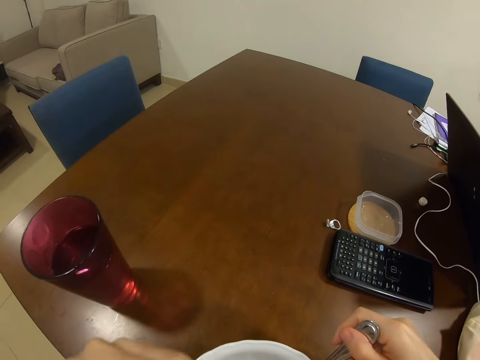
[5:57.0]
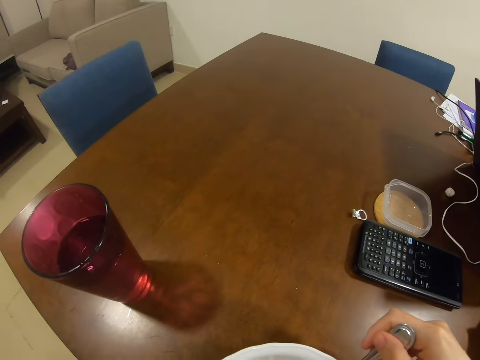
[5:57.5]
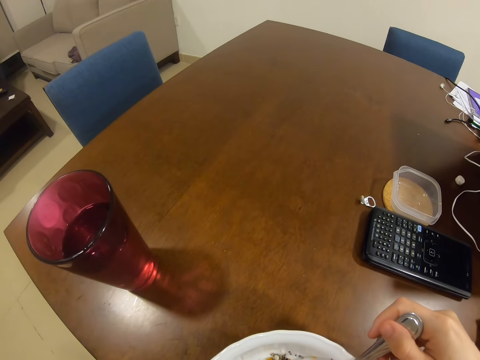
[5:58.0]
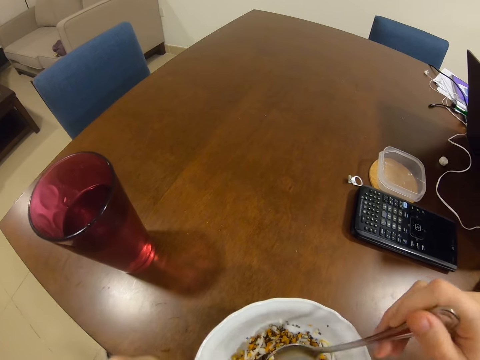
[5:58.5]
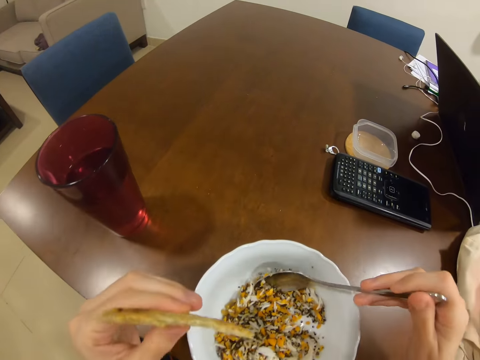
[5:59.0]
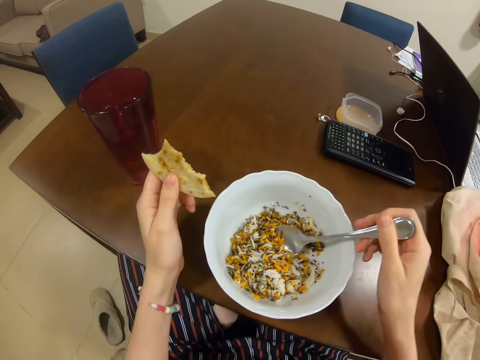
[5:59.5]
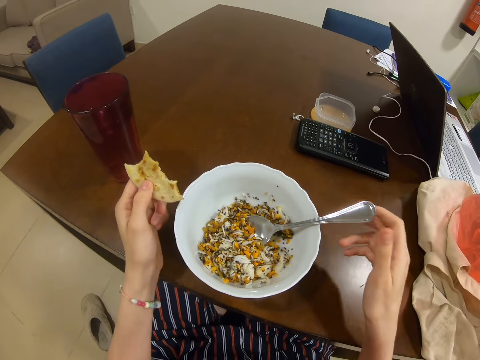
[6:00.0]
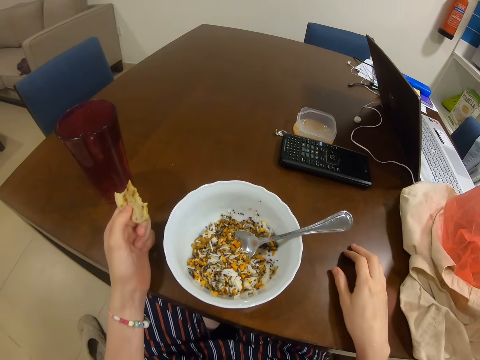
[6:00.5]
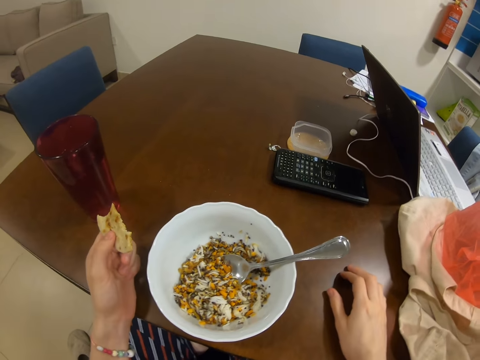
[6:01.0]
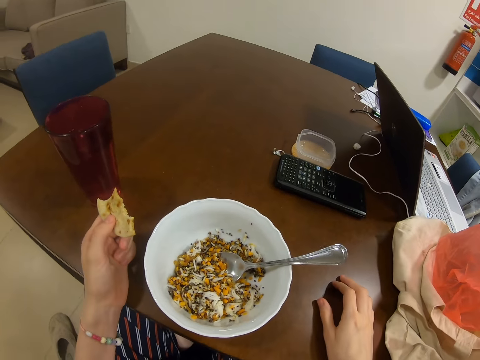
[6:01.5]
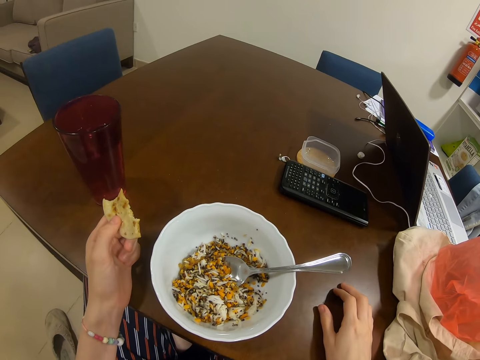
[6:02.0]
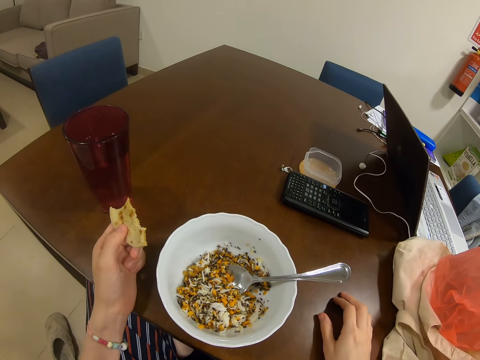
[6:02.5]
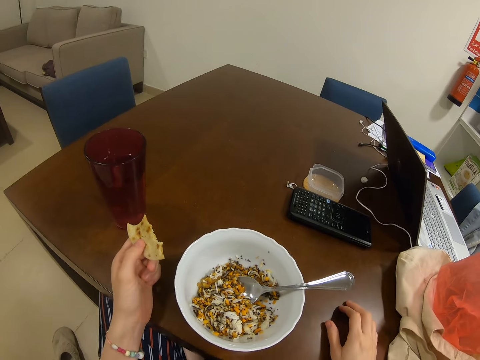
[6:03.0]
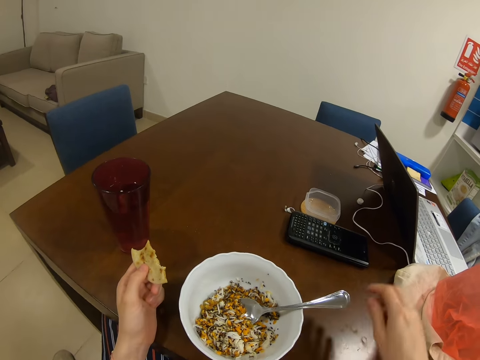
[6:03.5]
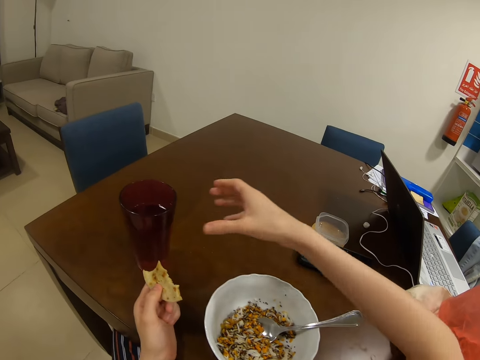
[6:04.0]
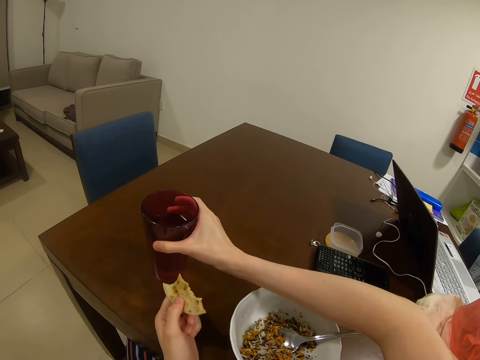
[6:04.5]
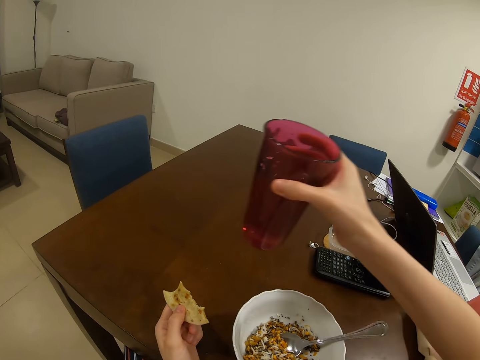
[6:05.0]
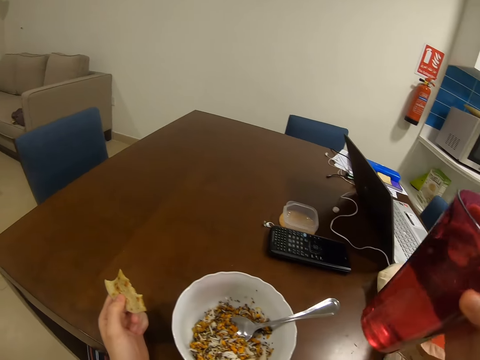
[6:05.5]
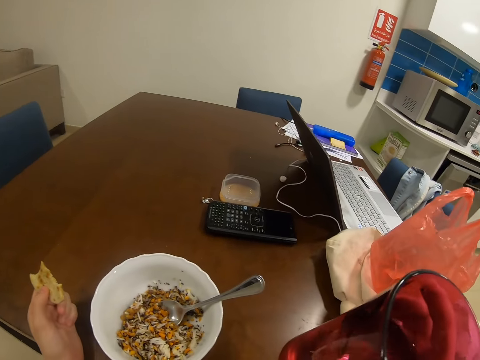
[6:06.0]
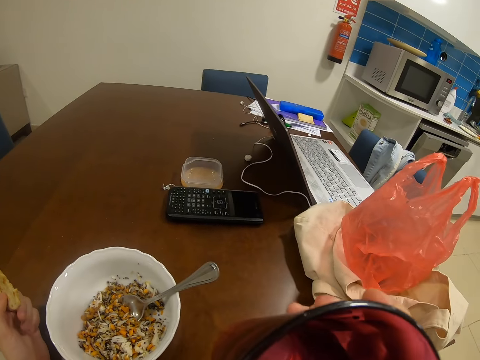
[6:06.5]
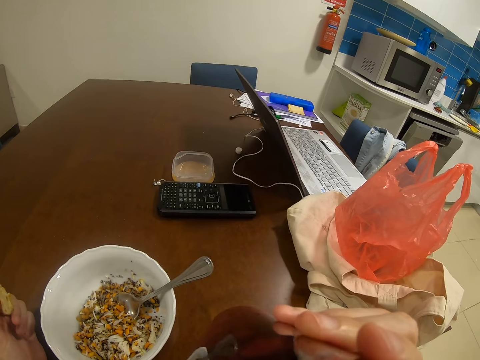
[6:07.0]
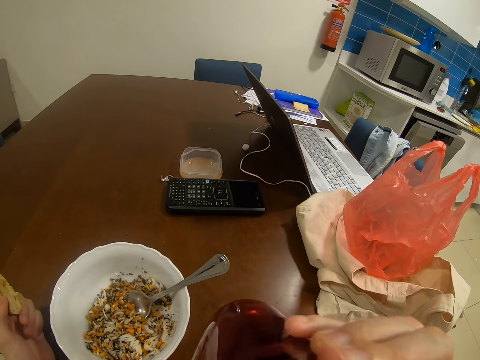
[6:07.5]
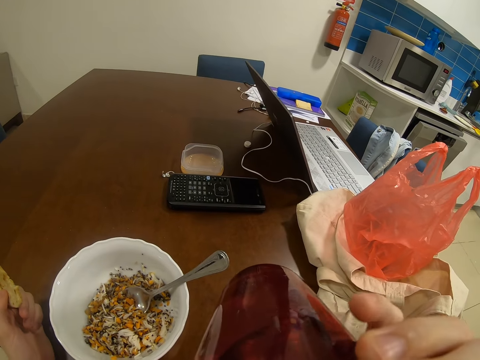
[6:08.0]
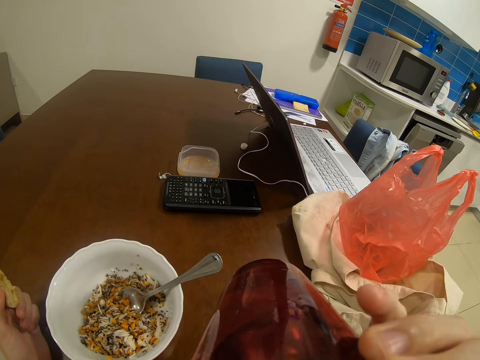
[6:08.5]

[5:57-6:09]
The camera wearer eats bread. They move hands. They put a hand on a table. They pick up a glass. They drink water from the glass.

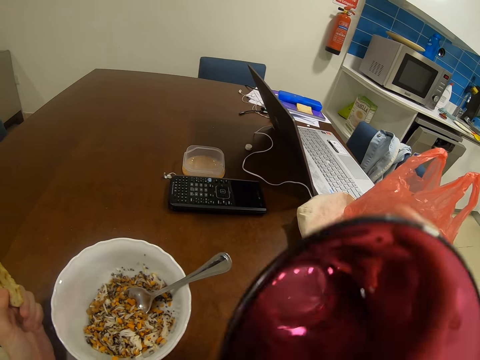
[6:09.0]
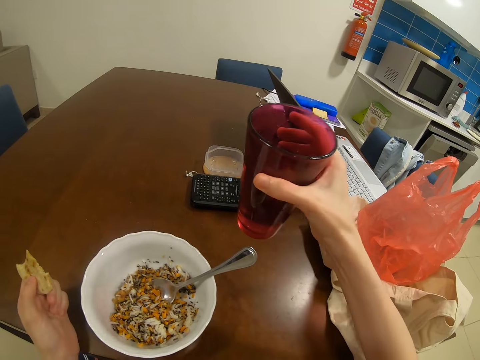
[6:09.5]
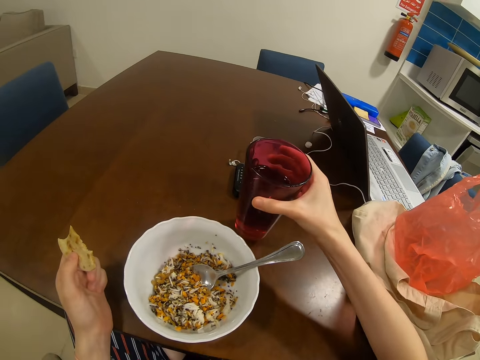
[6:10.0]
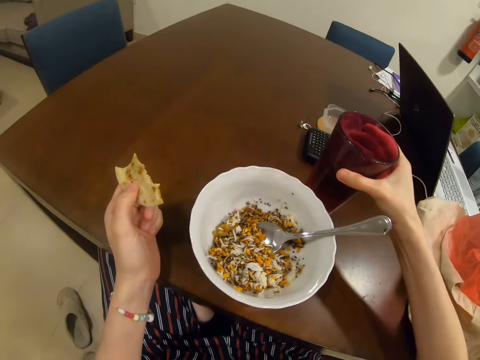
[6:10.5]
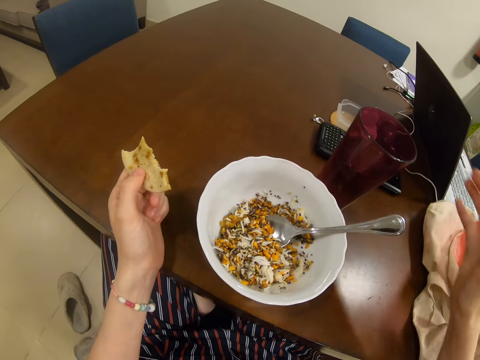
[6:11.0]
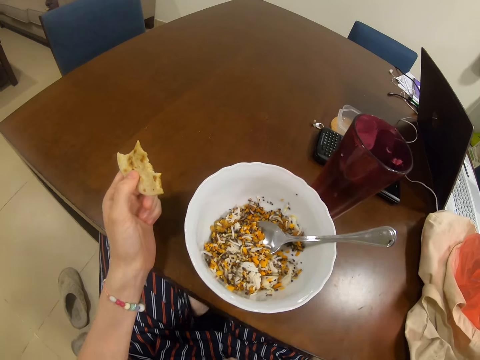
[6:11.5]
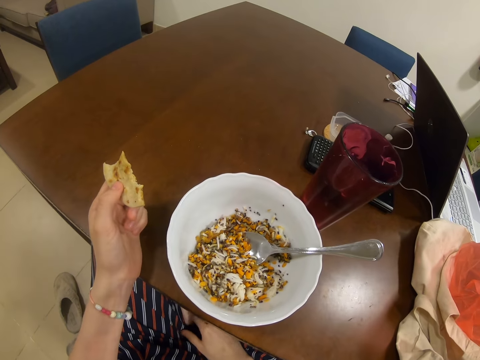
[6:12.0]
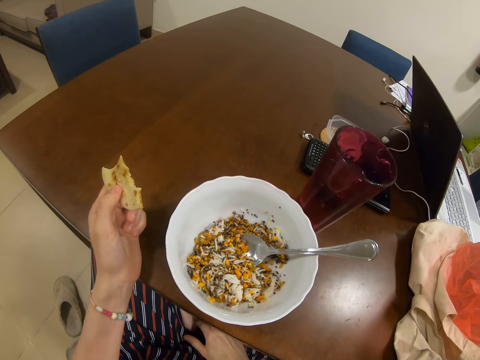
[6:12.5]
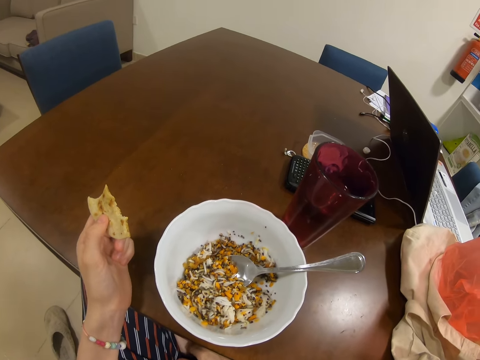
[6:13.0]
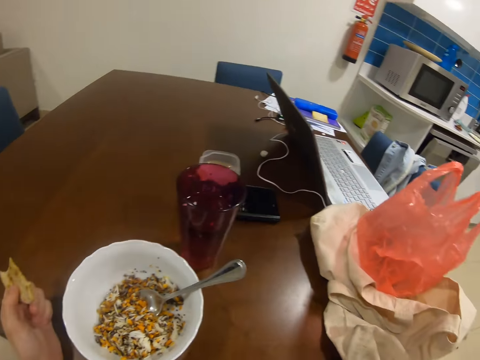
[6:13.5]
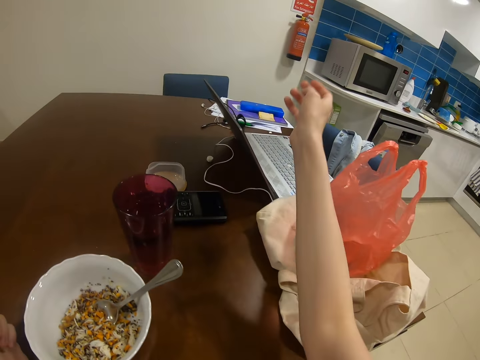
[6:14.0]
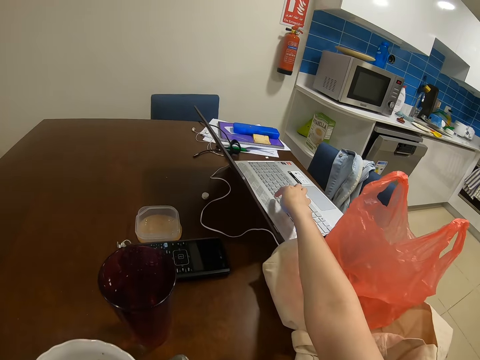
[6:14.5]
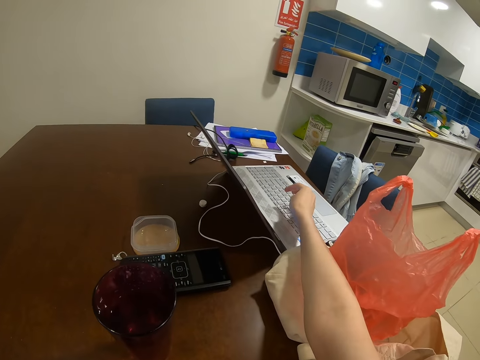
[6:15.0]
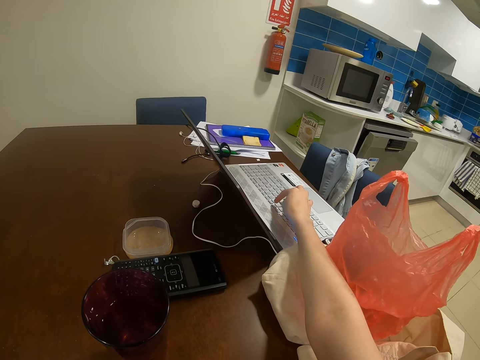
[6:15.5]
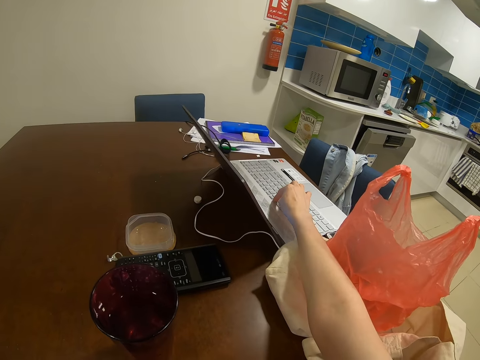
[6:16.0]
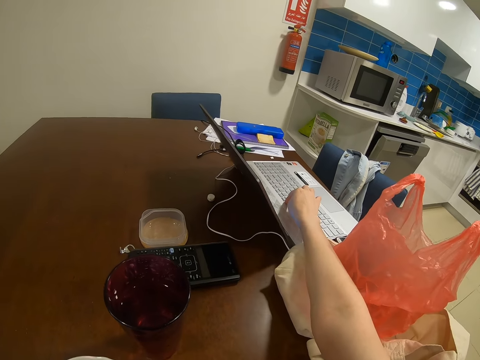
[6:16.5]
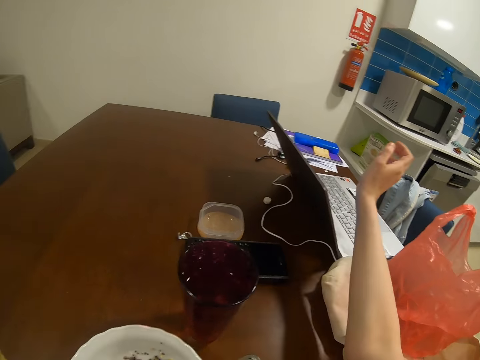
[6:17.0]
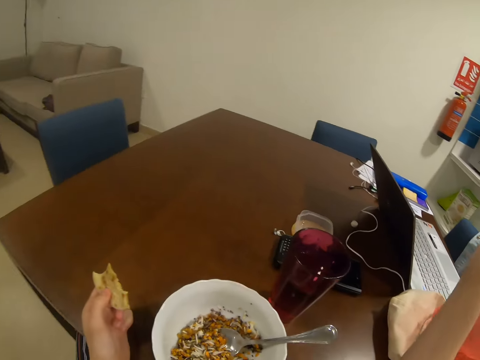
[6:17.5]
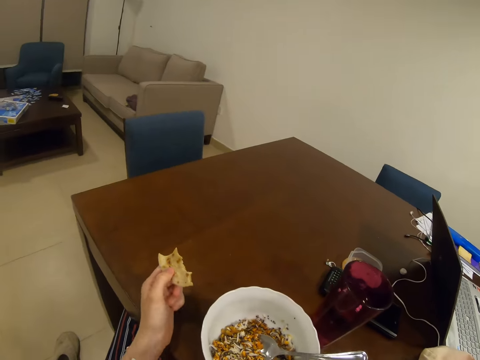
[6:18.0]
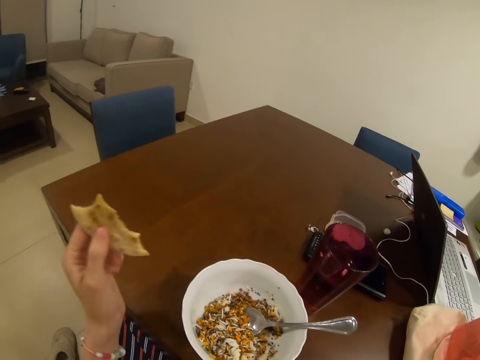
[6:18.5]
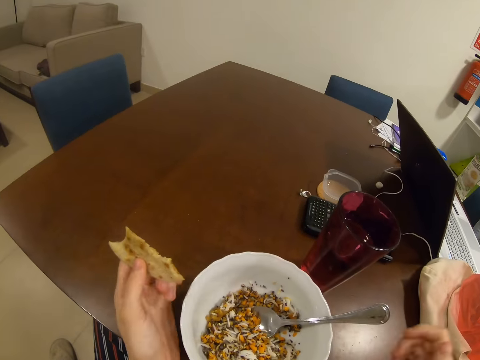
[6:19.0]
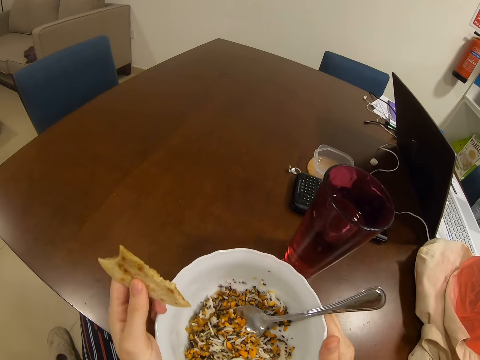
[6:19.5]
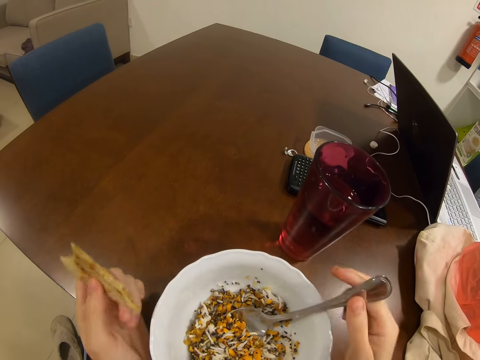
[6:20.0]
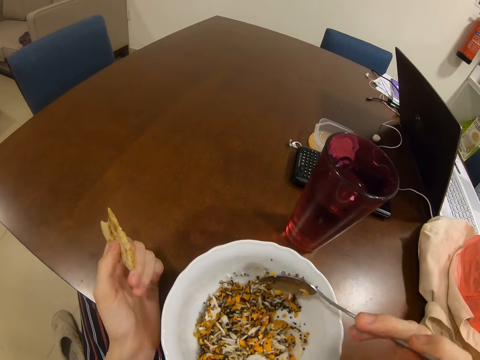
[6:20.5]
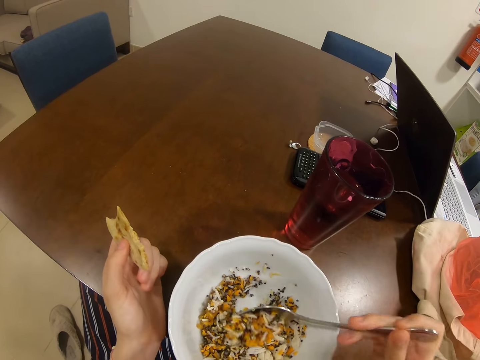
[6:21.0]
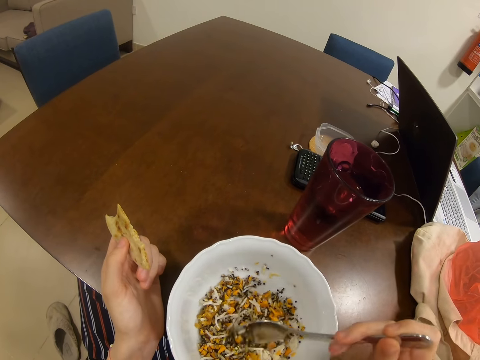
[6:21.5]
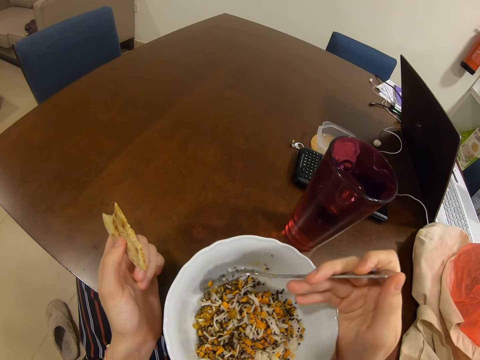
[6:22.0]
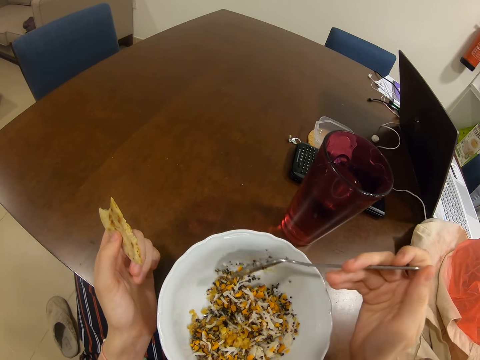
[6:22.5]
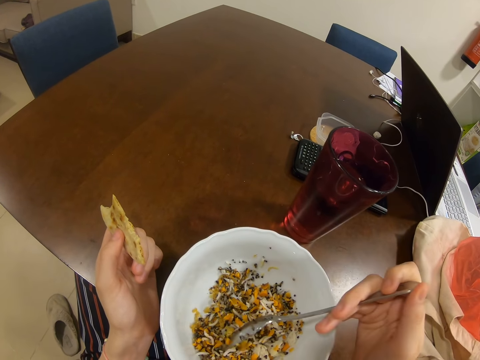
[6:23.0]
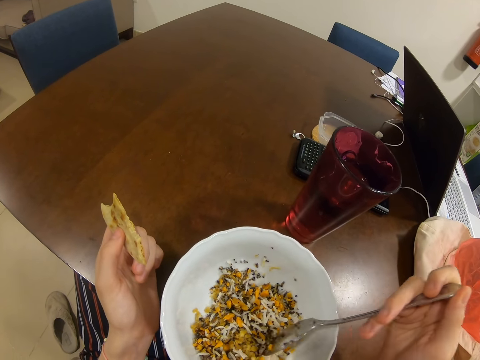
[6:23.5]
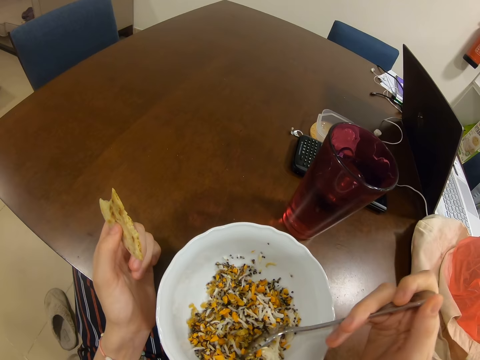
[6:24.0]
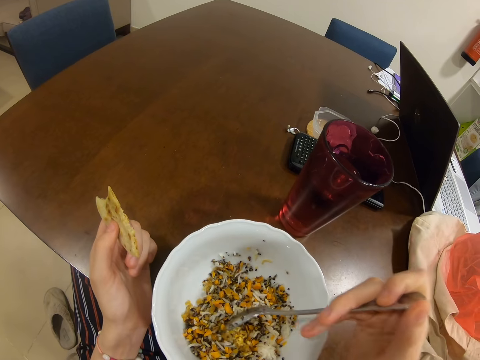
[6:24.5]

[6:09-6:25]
The camera wearer puts a glass on a table. They move a hand. They move a hand again. They touch a laptop. They remove a hand from the laptop. They move hands. They pull a bowl. They turn food in the bowl with a spoon. They pick up the spoon.
